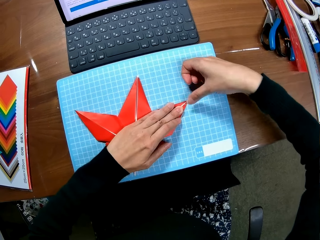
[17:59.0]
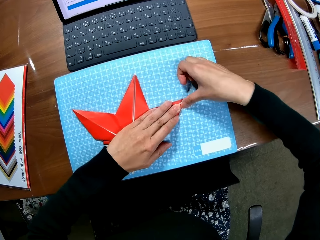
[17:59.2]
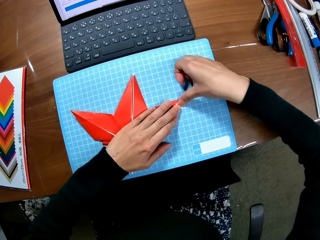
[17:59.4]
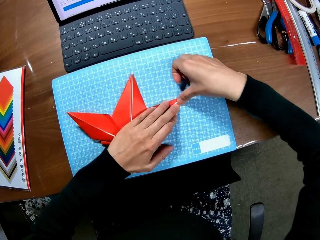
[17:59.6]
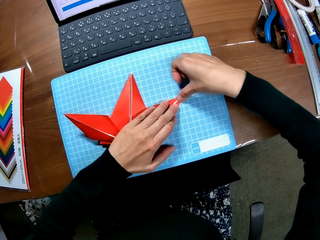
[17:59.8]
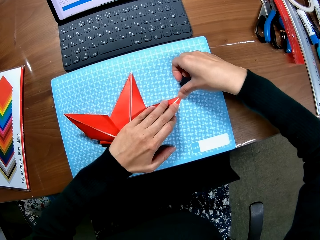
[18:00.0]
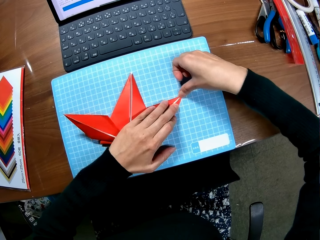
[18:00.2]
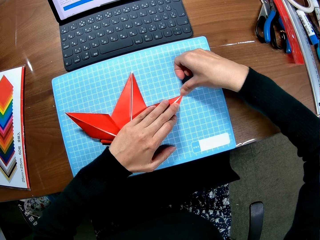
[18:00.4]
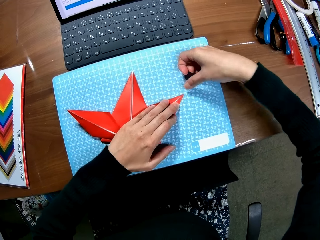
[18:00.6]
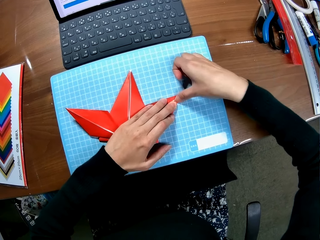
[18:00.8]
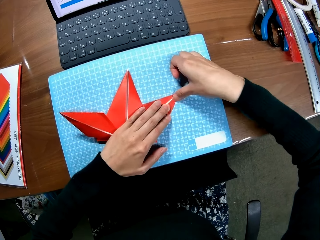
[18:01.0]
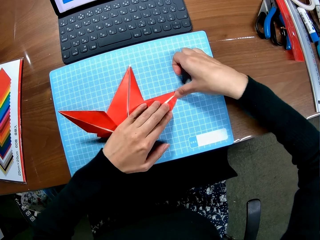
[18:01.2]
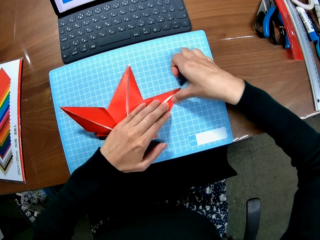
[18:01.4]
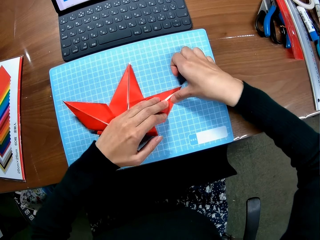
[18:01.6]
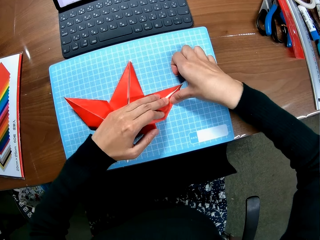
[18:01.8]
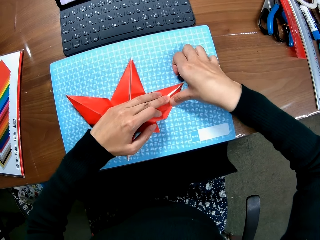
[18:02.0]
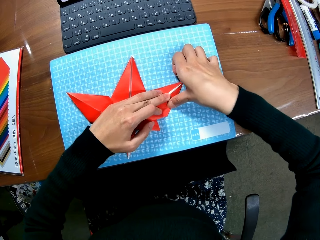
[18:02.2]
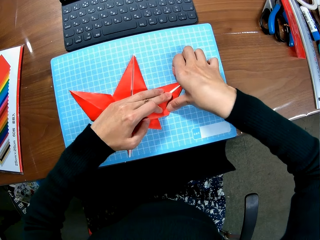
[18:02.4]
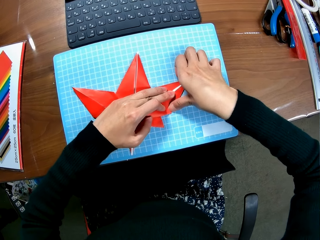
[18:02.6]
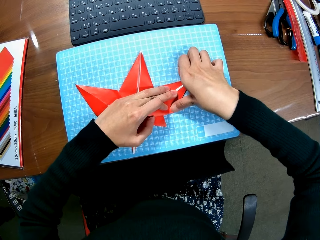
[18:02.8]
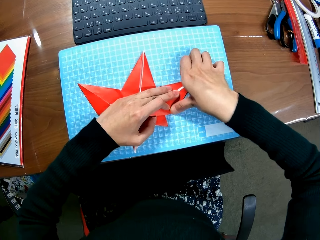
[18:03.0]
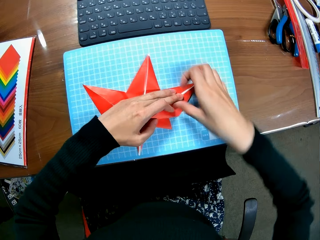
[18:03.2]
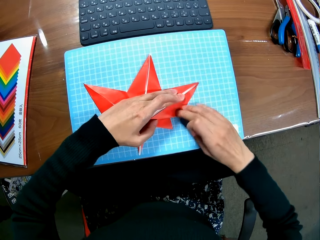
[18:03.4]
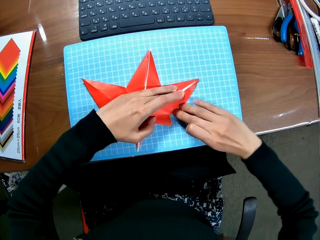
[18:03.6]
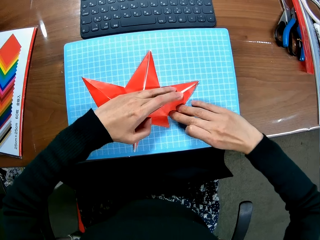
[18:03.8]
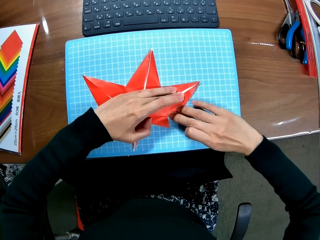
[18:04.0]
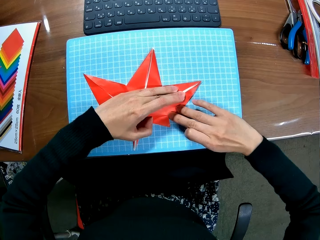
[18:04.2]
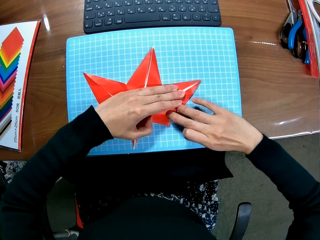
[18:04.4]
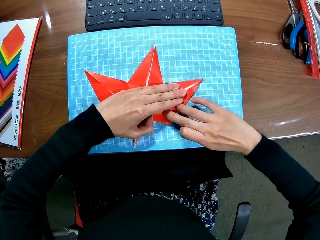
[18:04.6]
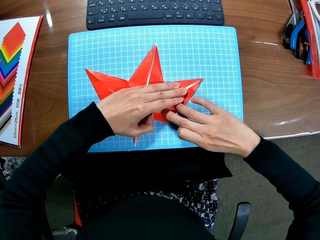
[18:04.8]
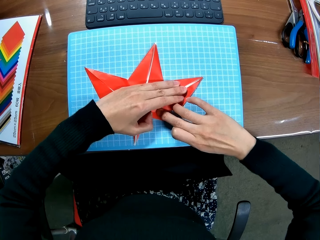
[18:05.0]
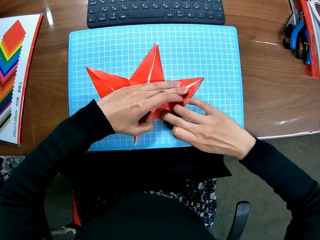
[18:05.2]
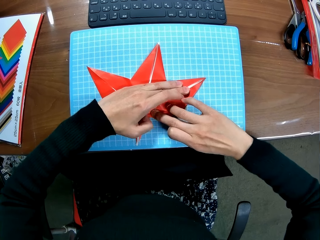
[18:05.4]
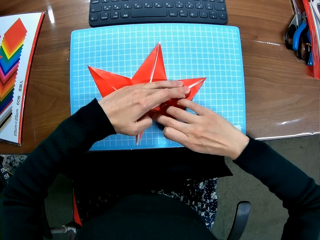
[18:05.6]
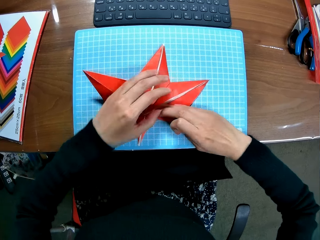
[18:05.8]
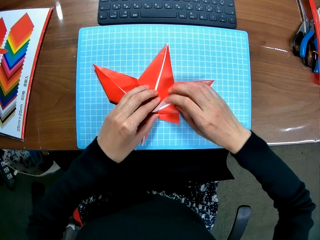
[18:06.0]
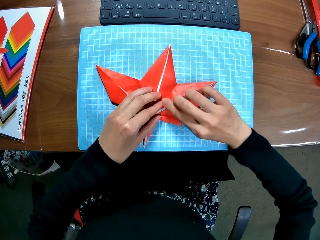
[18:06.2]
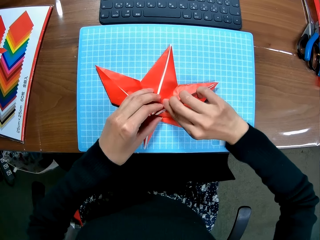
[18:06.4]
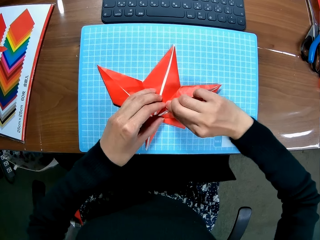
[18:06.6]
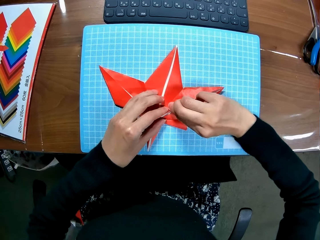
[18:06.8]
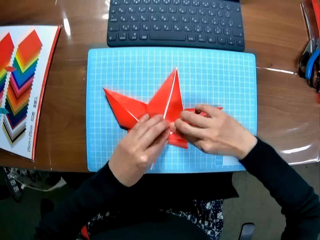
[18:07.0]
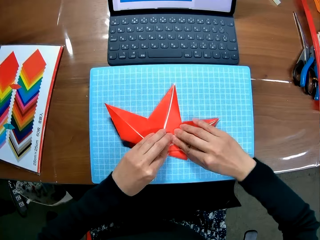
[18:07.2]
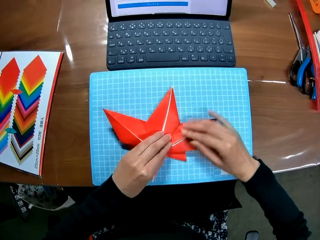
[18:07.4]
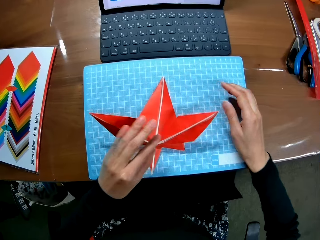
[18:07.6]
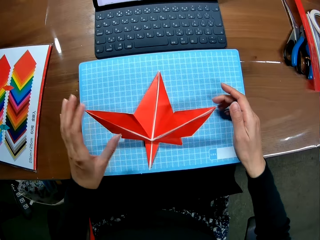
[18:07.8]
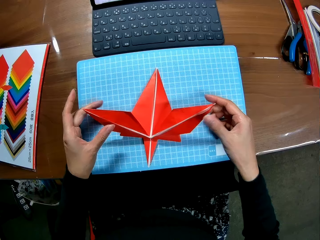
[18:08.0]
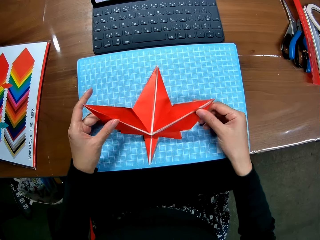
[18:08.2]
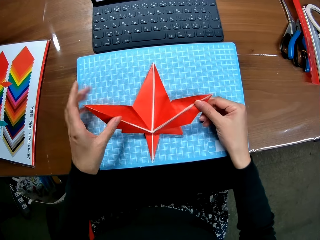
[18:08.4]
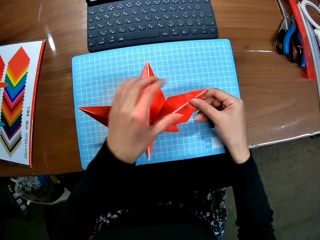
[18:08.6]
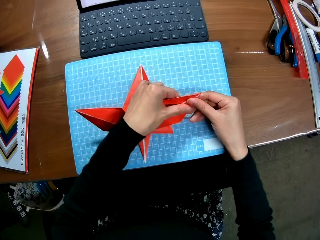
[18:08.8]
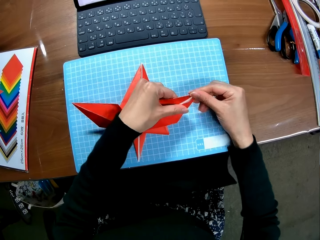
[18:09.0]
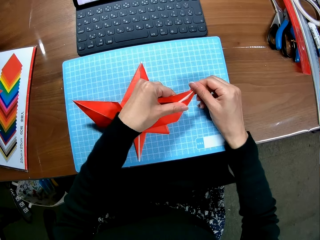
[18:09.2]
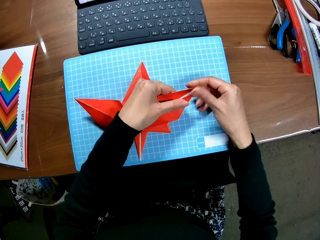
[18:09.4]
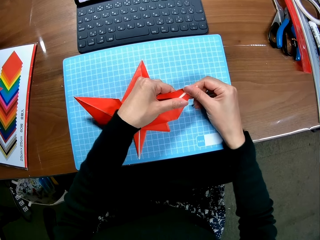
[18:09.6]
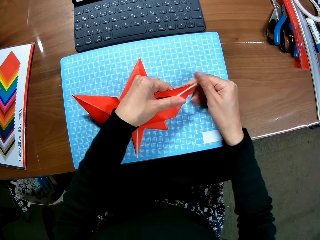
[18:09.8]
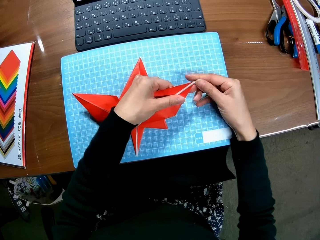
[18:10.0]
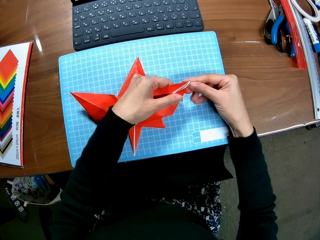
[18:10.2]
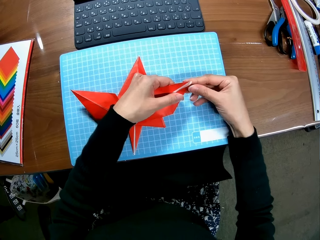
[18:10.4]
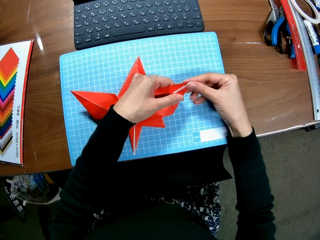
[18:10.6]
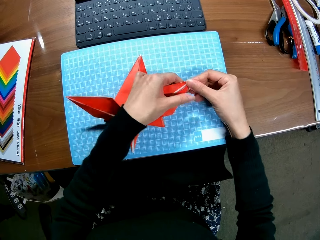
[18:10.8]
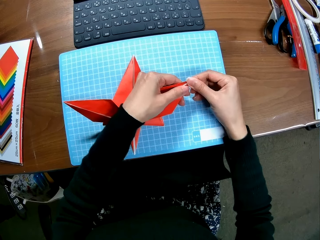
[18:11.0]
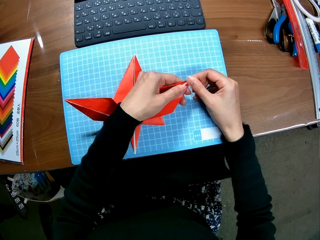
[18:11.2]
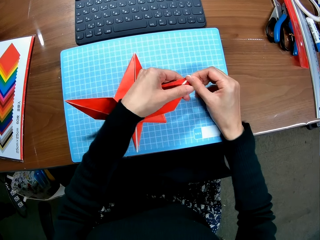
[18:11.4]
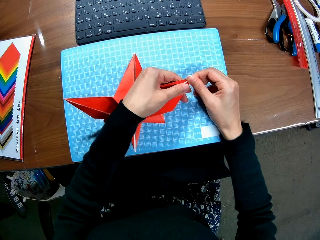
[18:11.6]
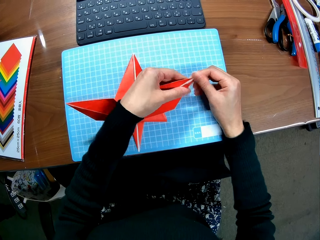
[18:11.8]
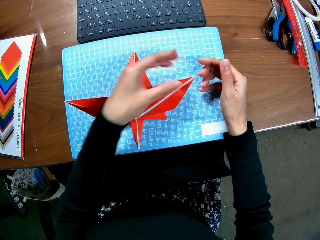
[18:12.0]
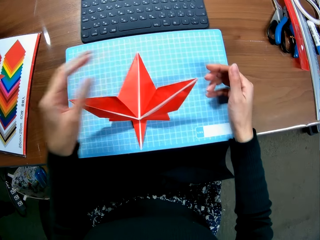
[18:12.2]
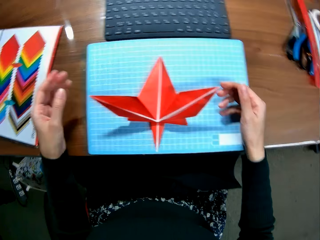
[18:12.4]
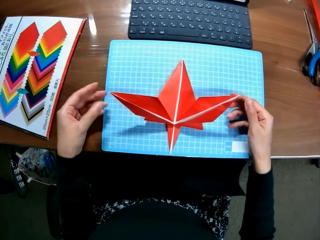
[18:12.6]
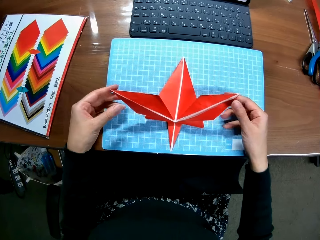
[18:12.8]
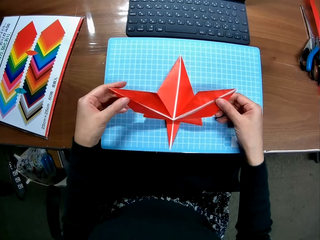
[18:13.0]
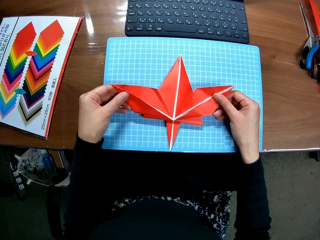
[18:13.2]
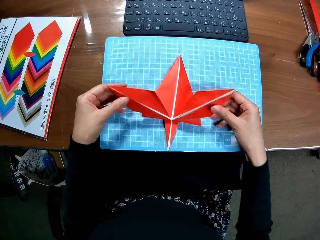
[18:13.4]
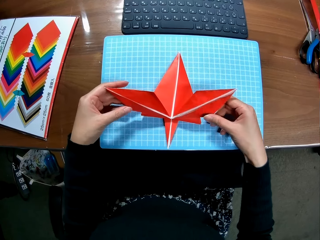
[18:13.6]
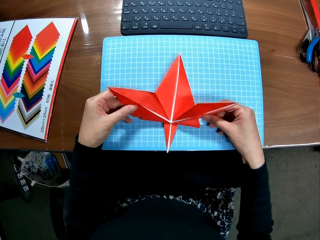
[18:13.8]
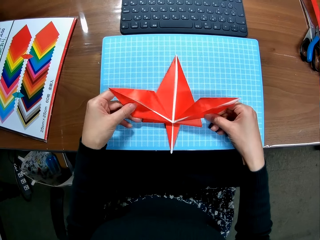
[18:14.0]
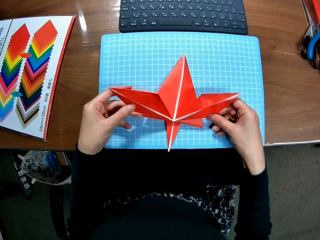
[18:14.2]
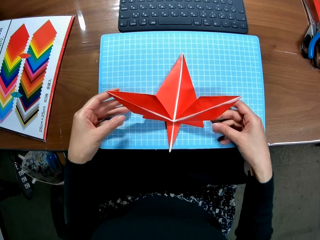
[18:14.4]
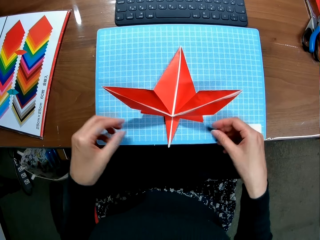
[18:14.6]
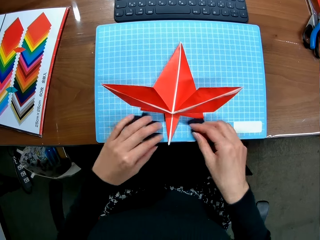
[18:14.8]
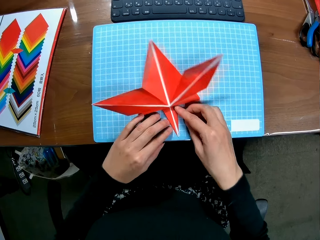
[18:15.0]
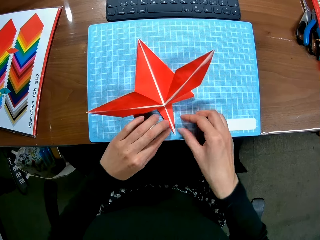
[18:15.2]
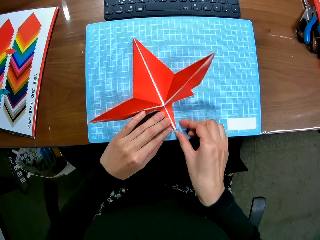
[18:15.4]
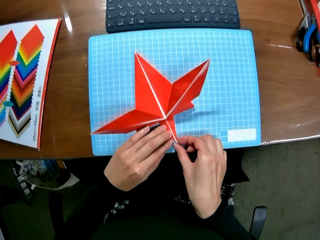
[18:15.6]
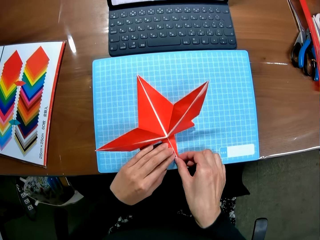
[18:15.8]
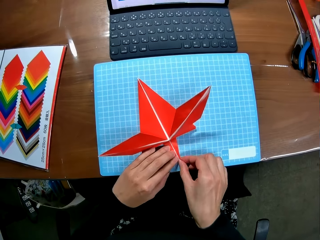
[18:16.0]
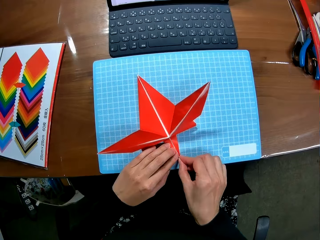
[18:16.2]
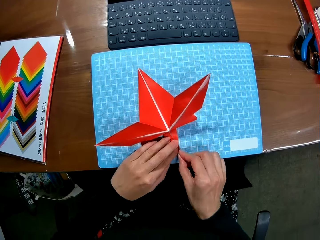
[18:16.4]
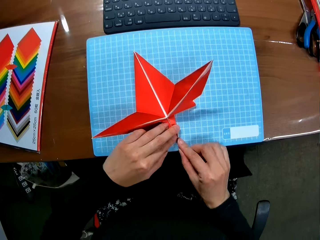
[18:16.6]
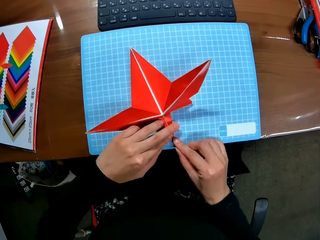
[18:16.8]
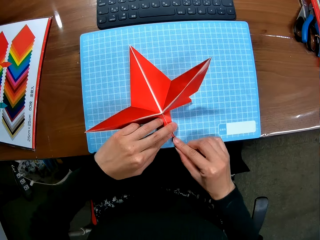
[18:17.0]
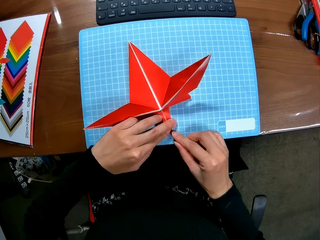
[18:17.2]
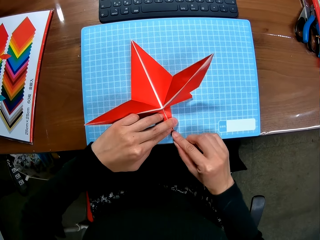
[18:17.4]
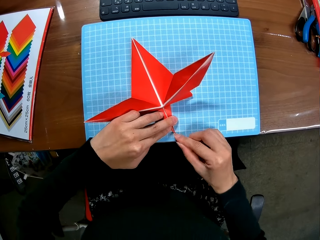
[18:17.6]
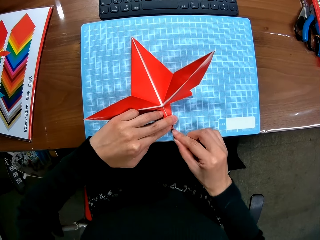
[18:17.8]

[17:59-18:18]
The camera wearer presses the crafting paper. They look at the crafting paper.

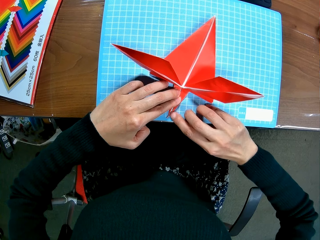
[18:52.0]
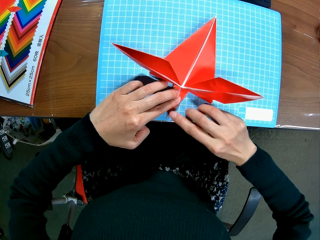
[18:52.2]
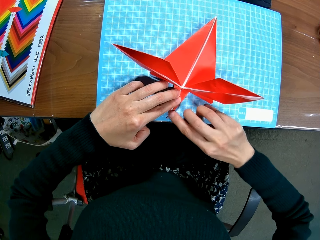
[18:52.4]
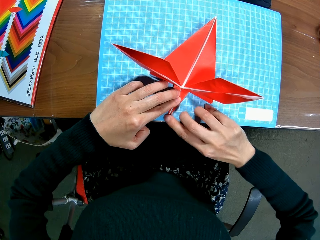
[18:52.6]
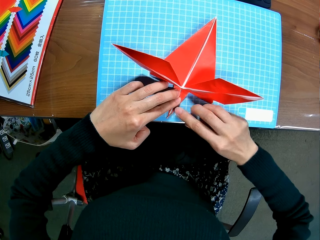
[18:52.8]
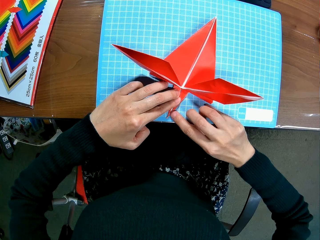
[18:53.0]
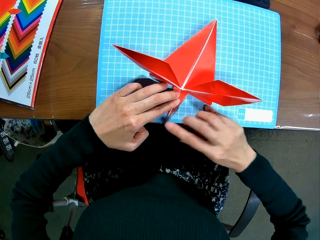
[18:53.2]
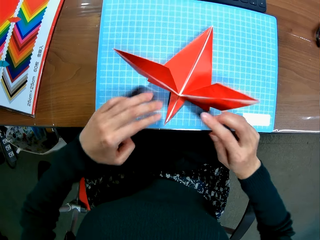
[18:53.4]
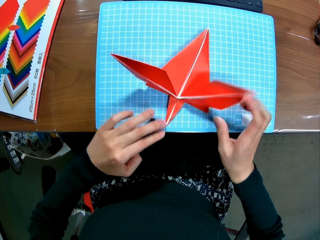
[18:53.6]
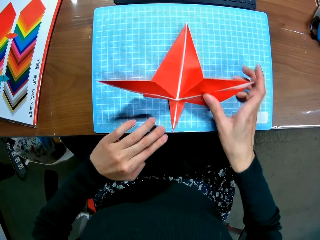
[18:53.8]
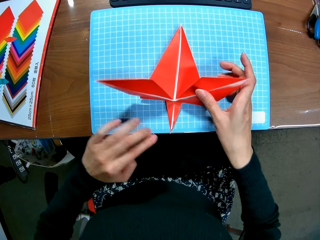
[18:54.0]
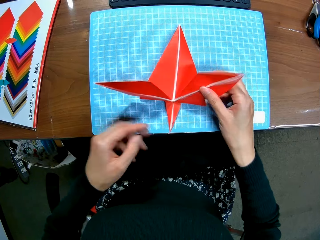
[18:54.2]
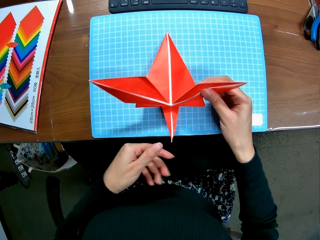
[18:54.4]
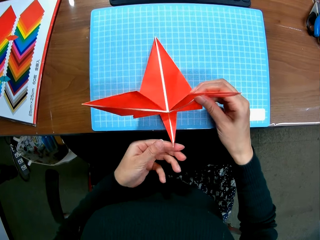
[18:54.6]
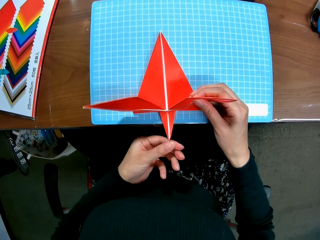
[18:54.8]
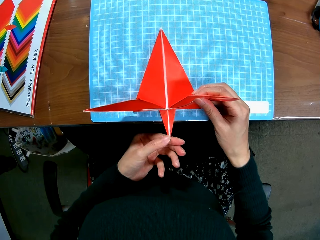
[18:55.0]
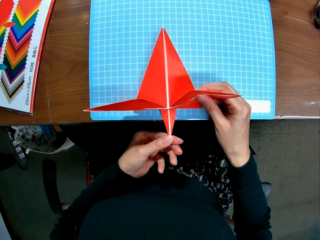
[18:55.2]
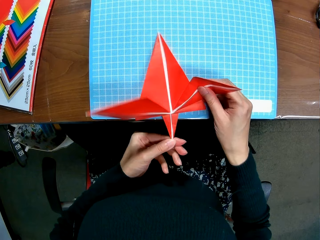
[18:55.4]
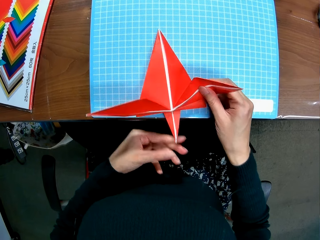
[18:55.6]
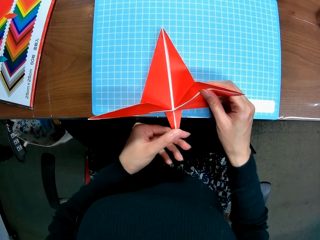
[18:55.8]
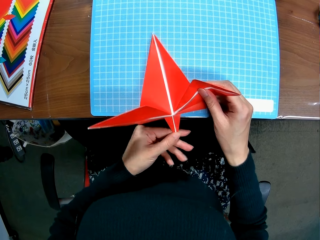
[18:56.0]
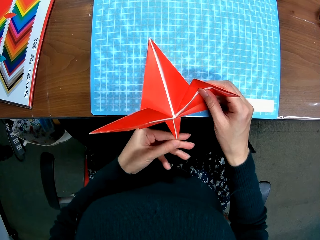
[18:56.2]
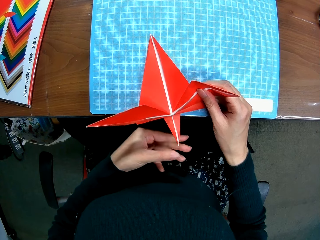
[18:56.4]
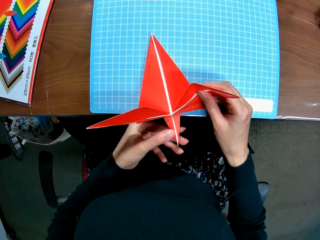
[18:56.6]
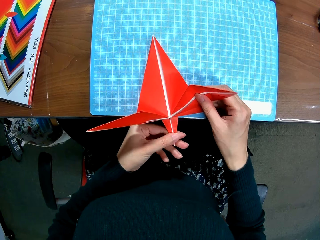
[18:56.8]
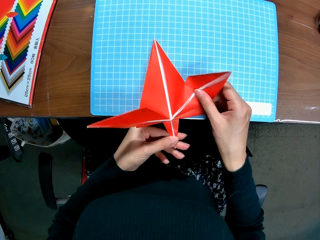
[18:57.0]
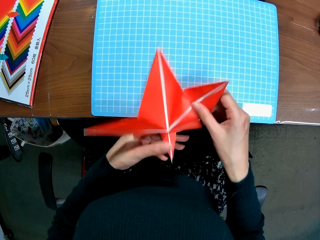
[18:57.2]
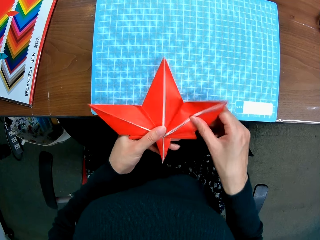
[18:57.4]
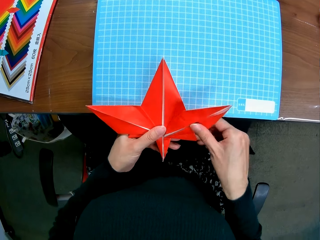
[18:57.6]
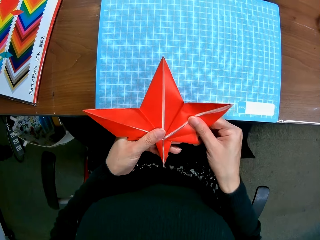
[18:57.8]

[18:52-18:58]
The camera wearer picks up a paper maple leaf.
